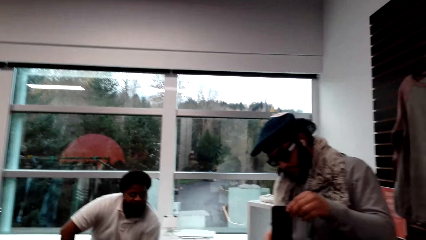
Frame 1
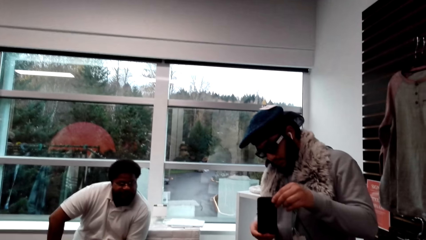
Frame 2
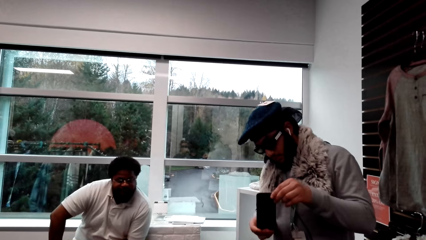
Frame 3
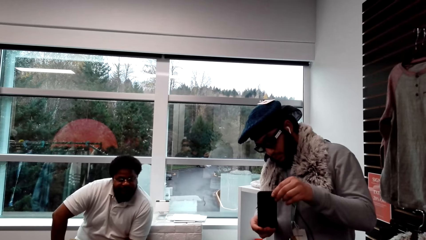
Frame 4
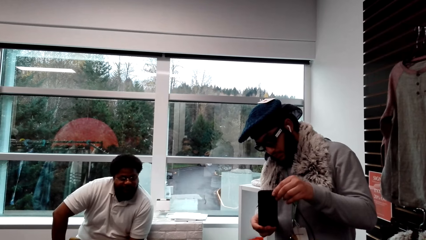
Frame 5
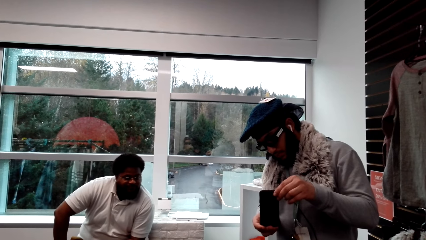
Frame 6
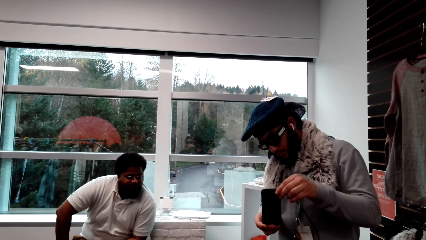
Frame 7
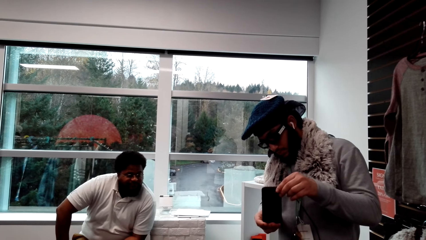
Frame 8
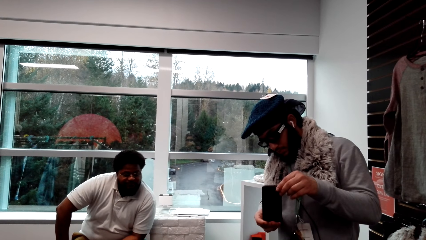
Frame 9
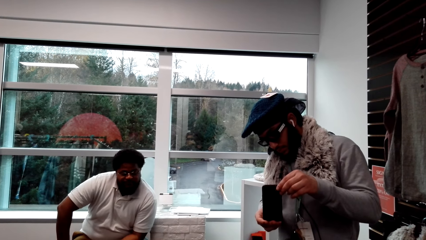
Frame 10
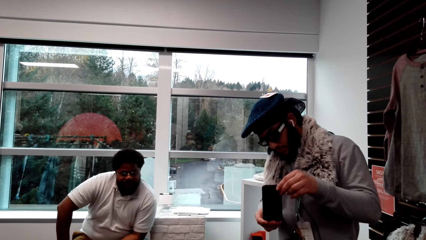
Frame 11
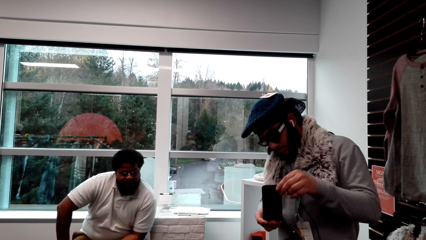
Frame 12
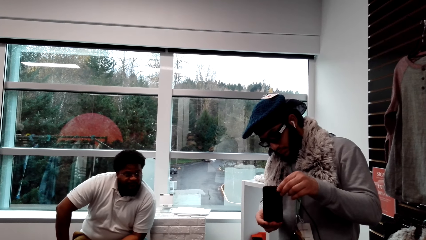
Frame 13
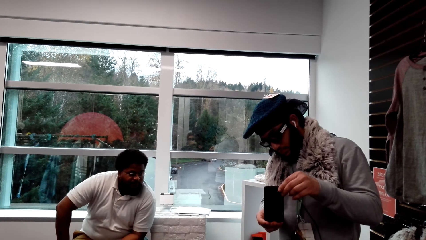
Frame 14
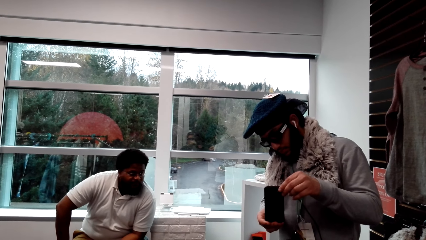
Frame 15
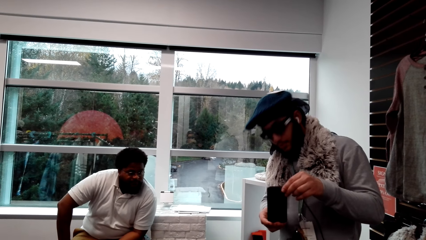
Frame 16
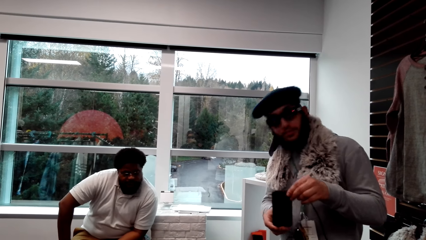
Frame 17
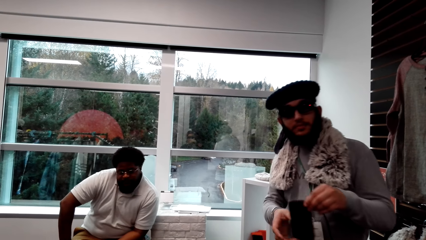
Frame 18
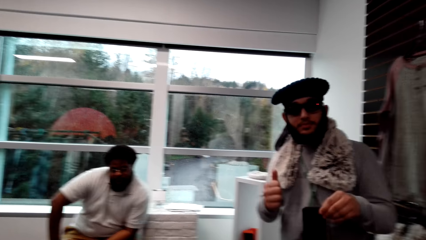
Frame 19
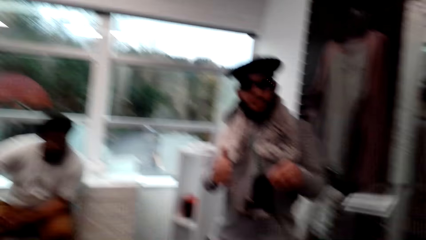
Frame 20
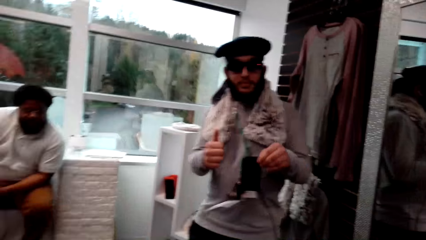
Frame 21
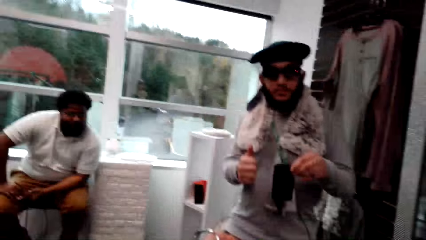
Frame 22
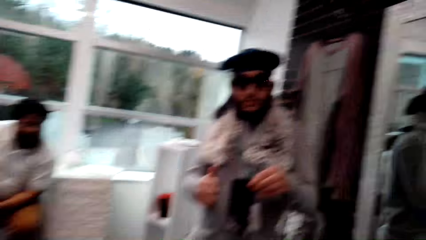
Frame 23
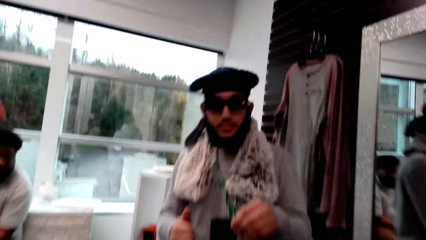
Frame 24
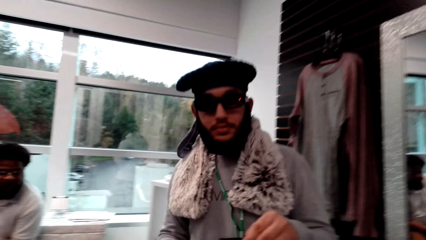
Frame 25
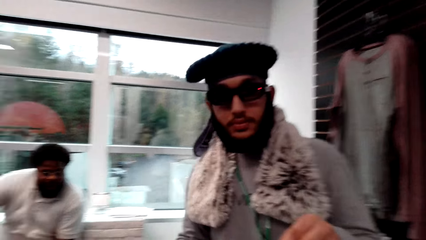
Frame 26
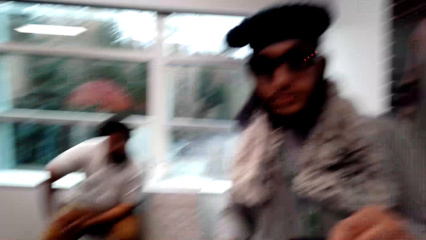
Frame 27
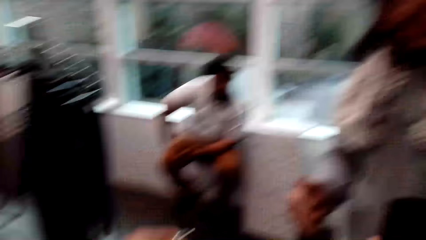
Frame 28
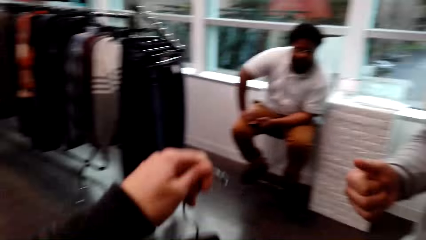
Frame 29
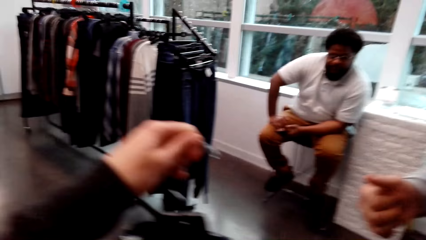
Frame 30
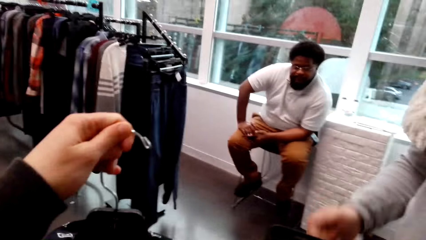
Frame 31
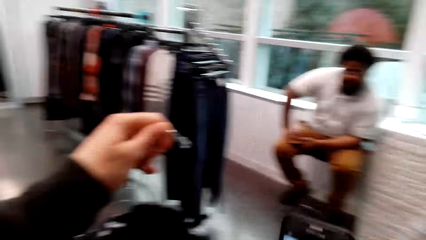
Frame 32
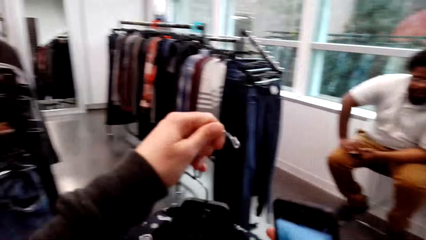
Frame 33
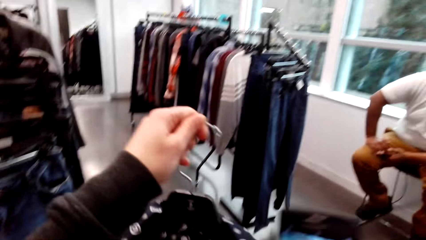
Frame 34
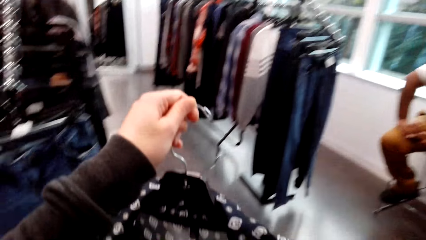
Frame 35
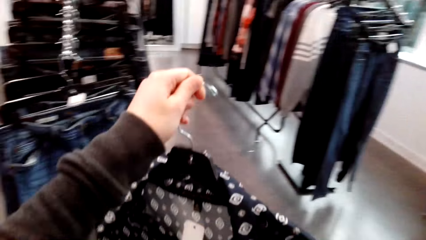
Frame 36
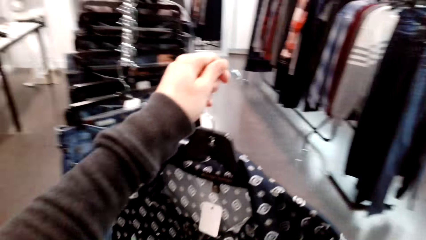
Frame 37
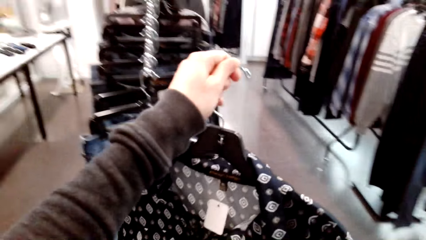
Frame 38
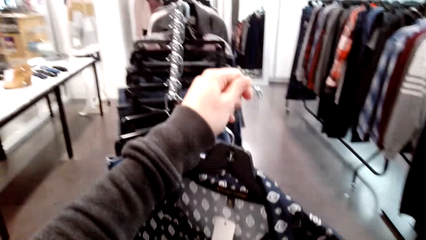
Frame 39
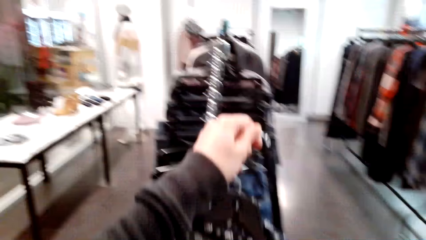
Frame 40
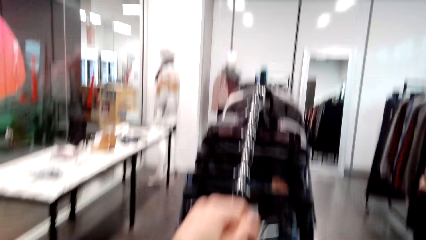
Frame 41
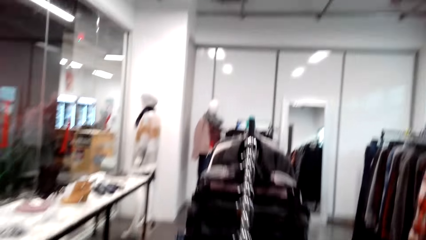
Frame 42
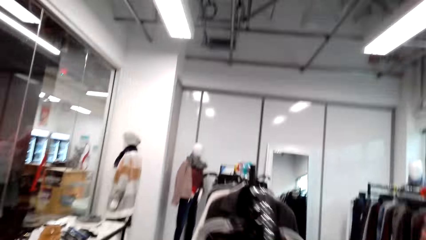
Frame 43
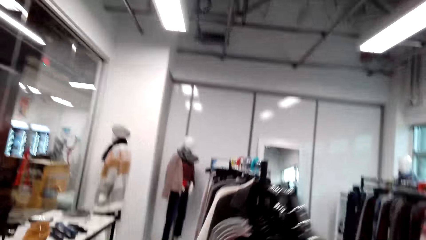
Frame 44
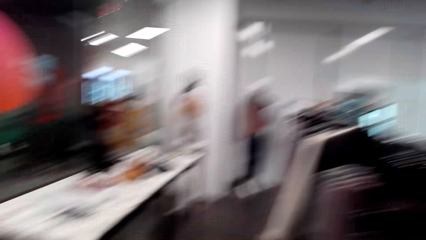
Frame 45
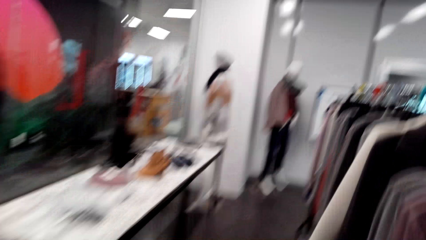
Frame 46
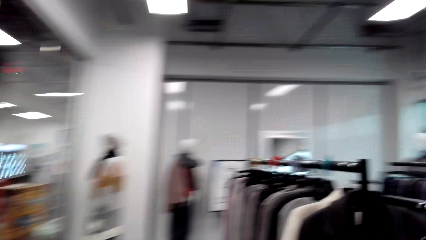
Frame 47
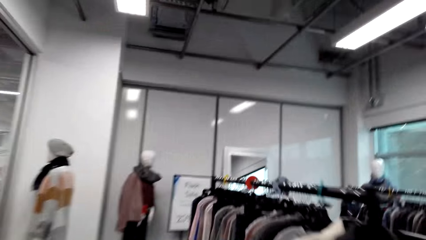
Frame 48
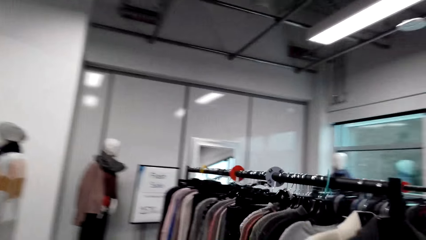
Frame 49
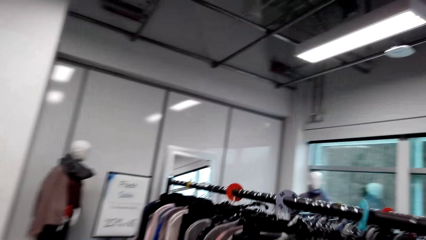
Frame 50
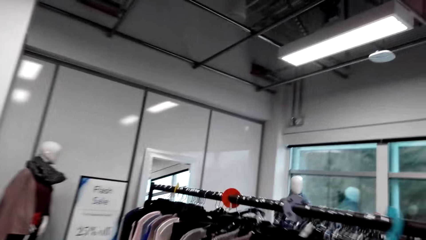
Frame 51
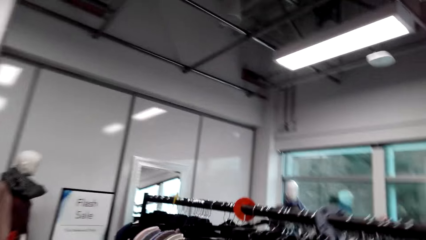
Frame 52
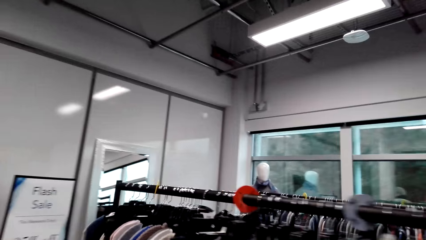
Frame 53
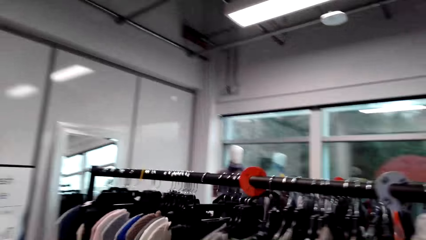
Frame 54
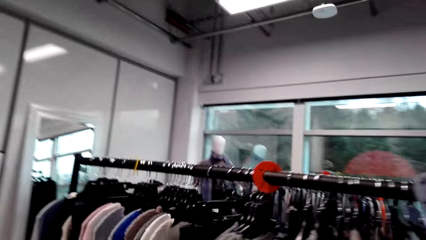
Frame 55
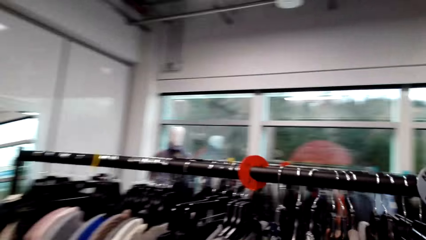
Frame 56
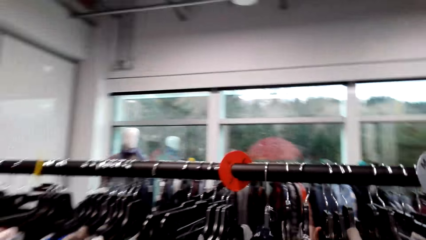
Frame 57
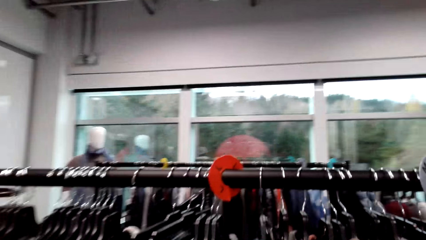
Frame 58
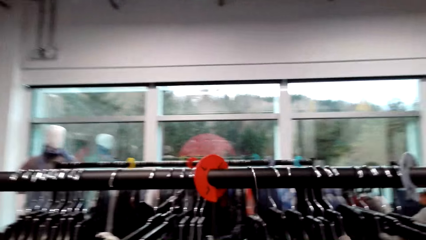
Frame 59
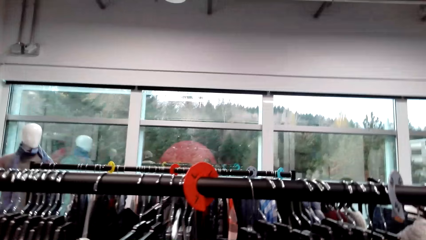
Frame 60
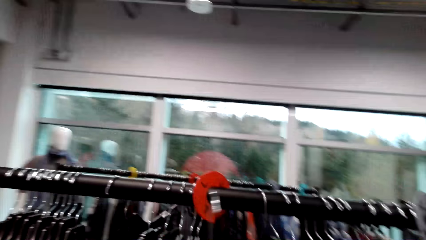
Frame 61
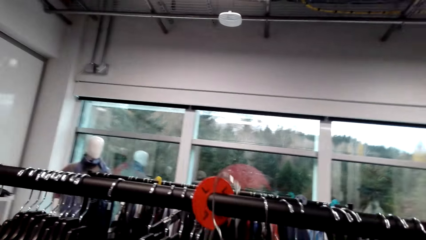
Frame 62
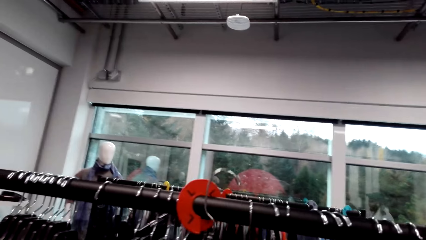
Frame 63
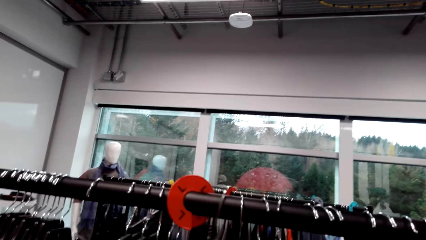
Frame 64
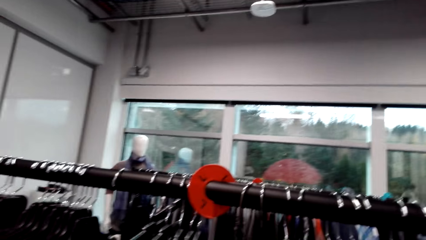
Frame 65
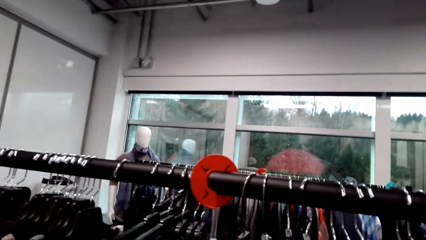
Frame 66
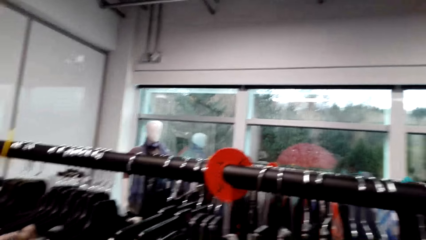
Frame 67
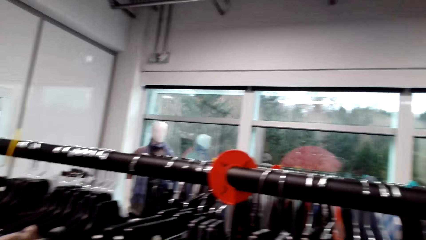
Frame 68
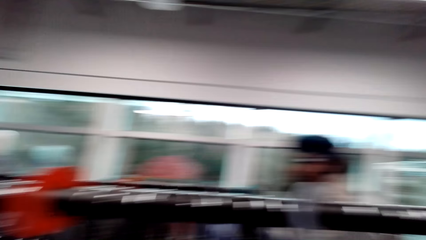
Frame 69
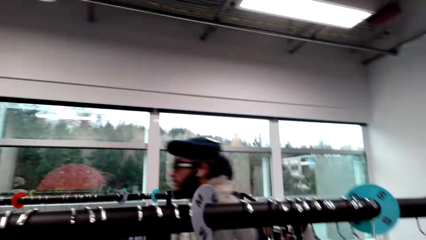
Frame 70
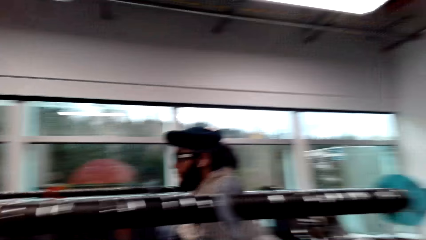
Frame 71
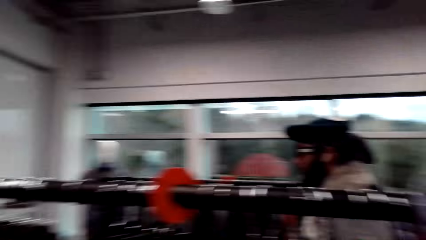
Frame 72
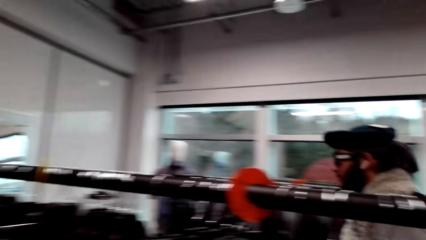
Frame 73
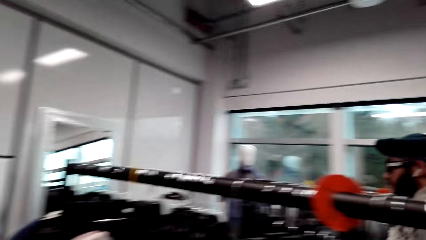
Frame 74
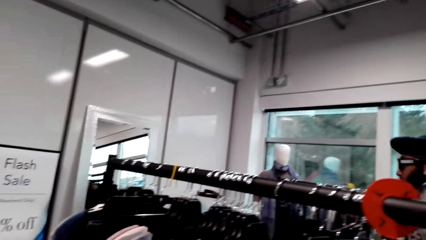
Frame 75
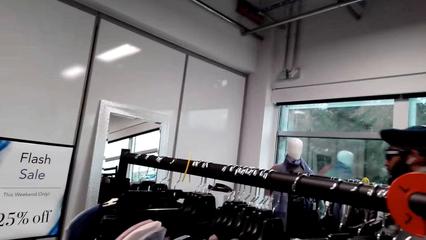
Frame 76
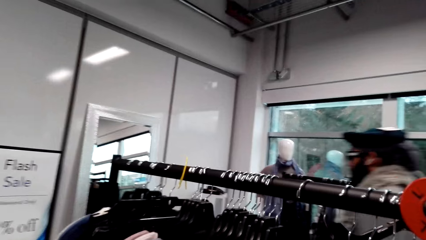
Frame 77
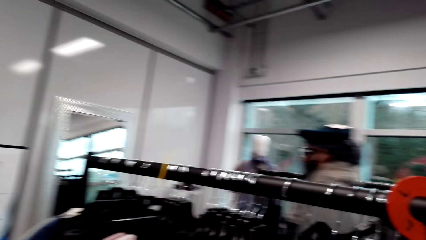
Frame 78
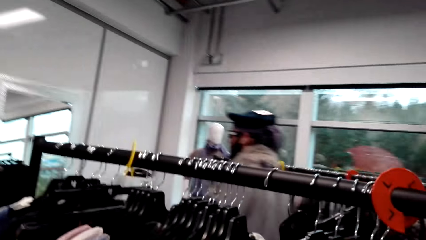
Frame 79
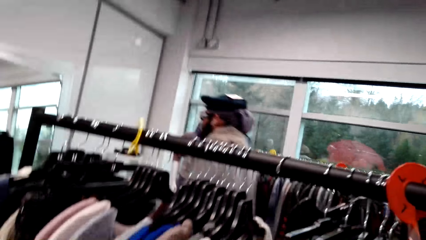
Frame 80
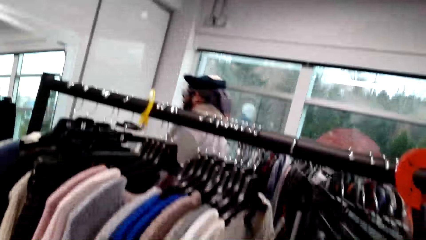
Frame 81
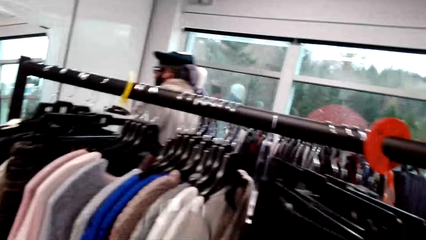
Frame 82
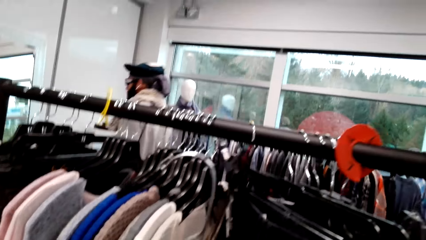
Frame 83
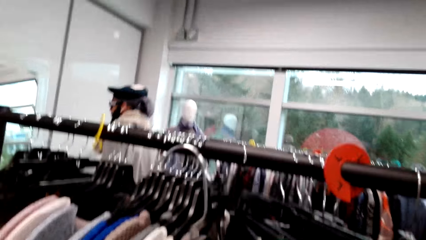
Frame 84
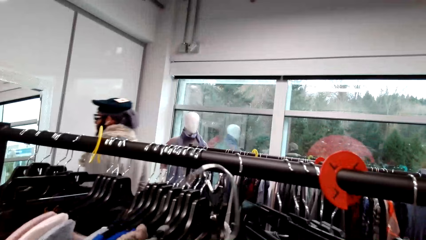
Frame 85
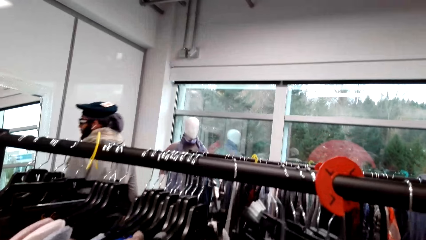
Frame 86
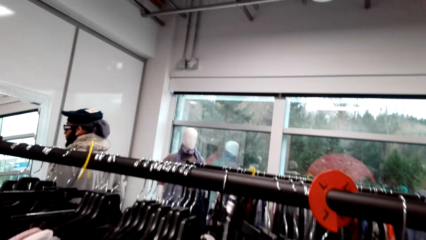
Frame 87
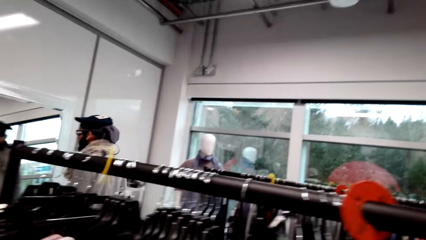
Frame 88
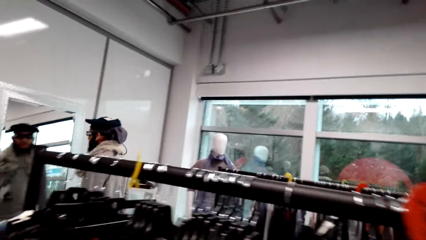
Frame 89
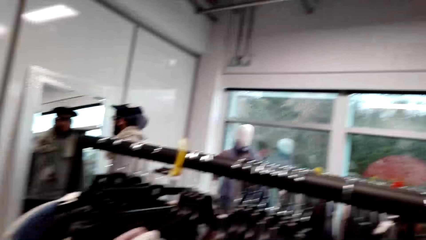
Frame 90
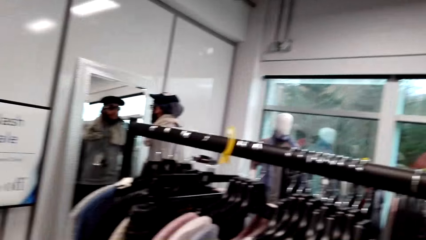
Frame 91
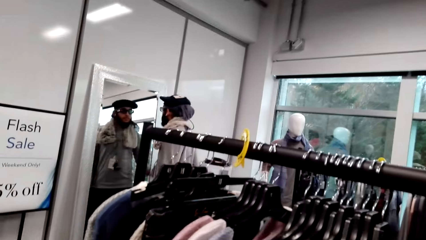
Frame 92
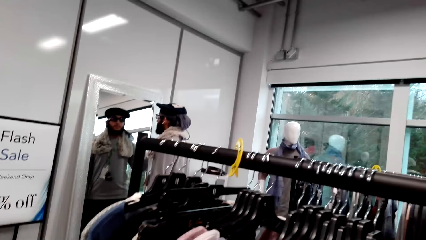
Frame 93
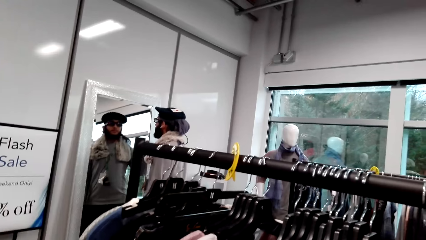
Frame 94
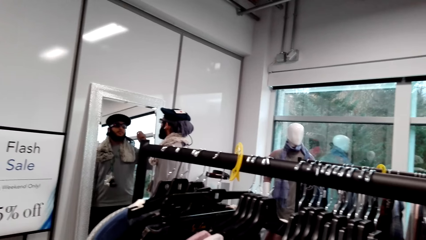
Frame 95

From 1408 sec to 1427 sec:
A person takes a picture with the phone. The camera wearer walks around. They put the cloth on the cloth rack. Another person walks across the store. The camera wearer looks around.
